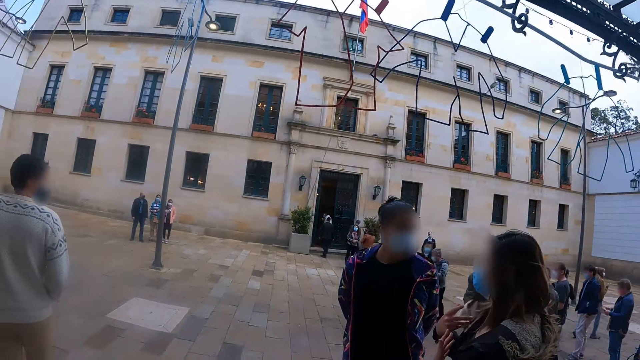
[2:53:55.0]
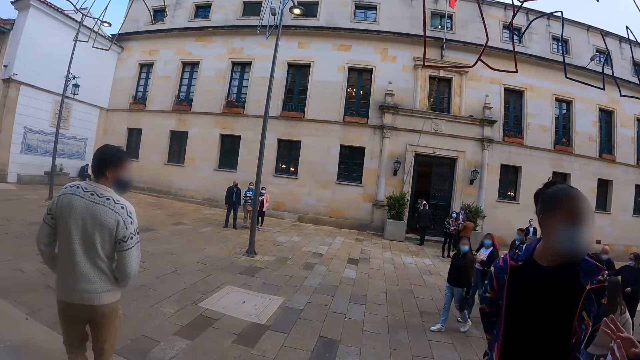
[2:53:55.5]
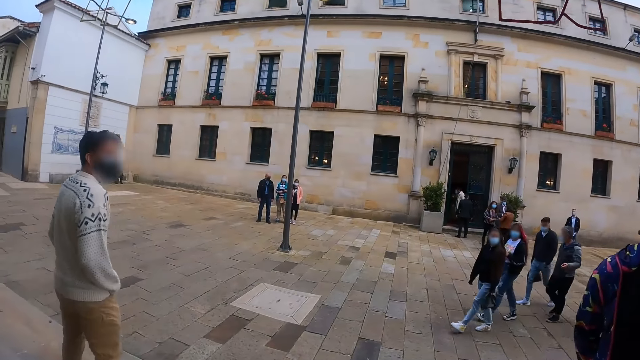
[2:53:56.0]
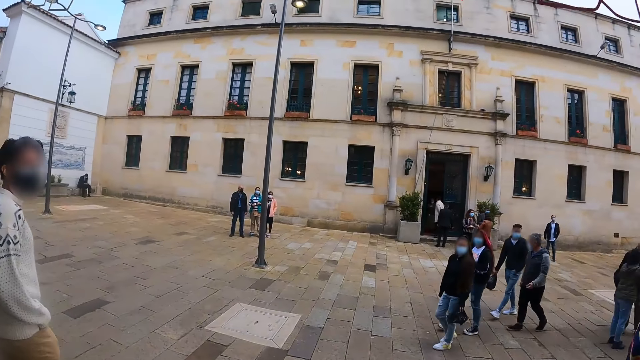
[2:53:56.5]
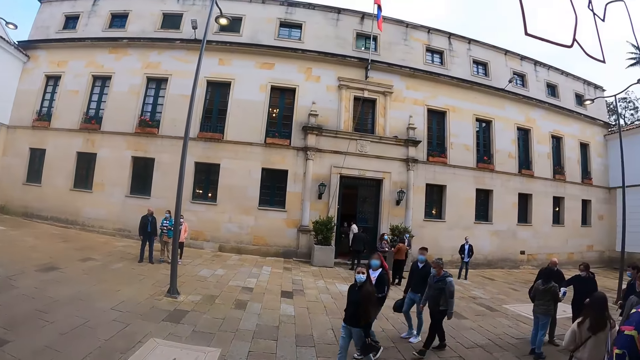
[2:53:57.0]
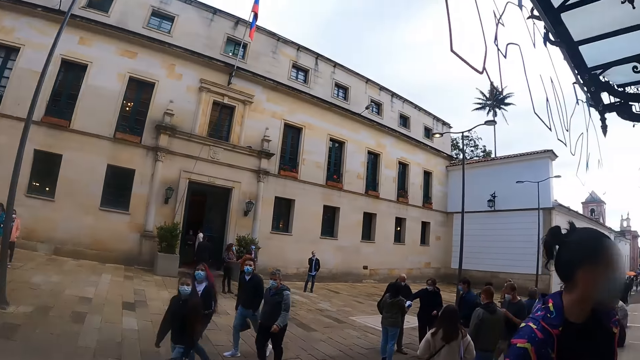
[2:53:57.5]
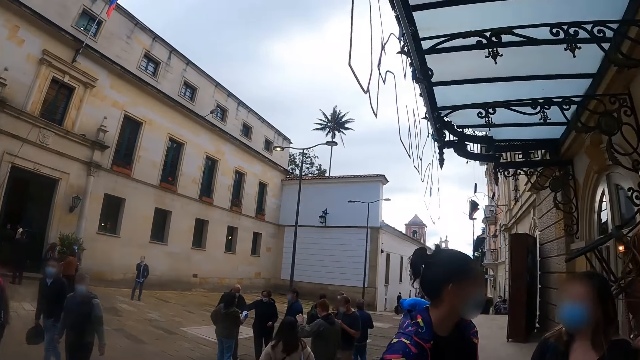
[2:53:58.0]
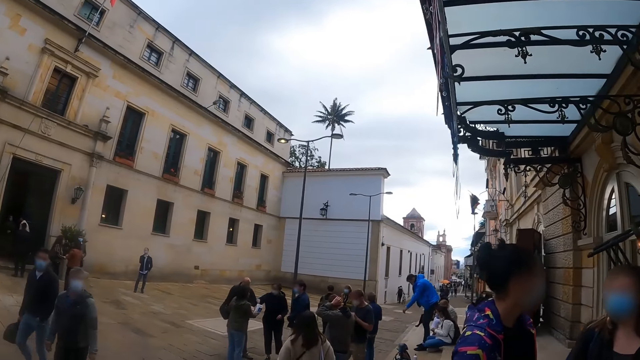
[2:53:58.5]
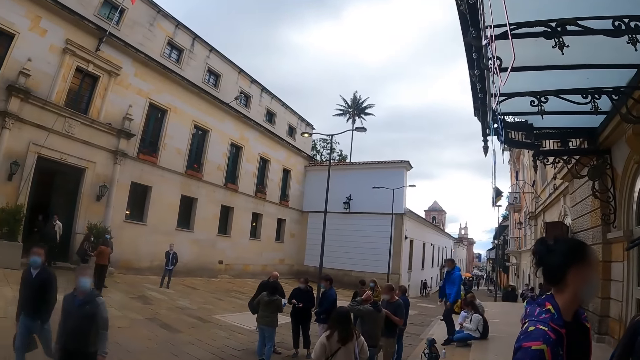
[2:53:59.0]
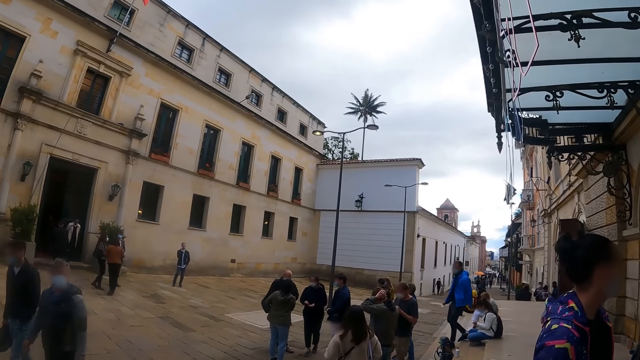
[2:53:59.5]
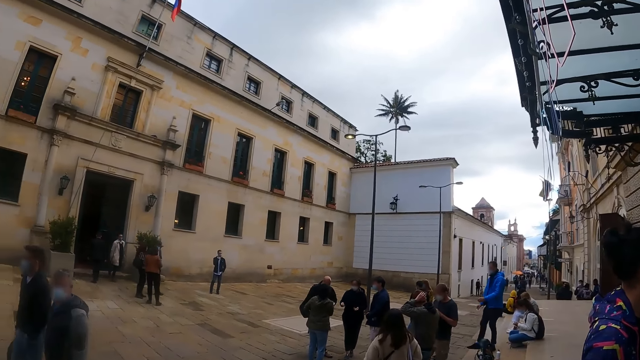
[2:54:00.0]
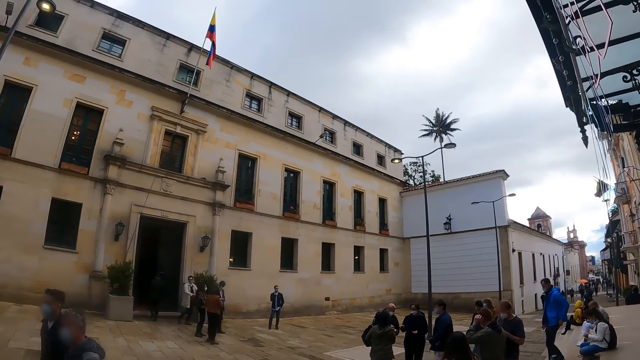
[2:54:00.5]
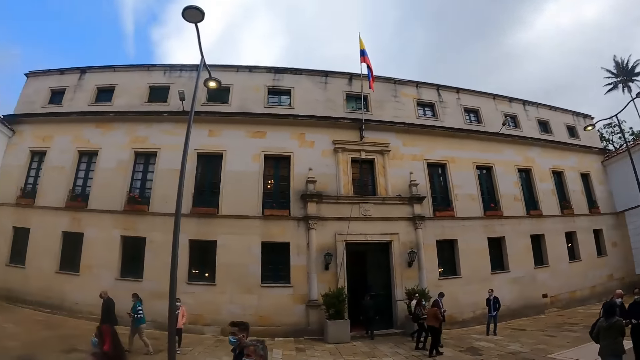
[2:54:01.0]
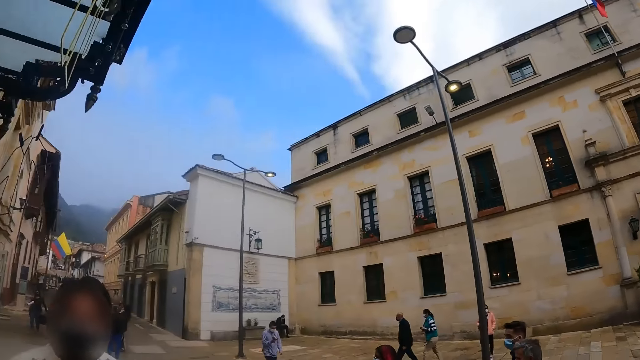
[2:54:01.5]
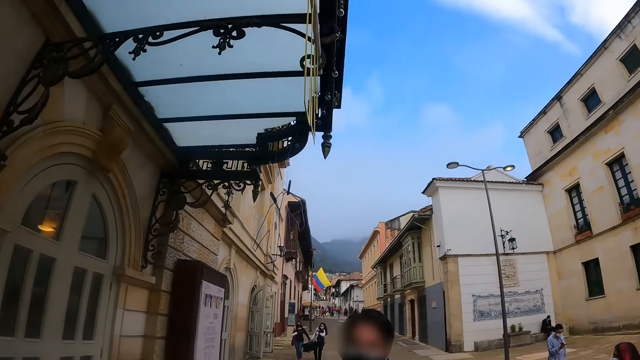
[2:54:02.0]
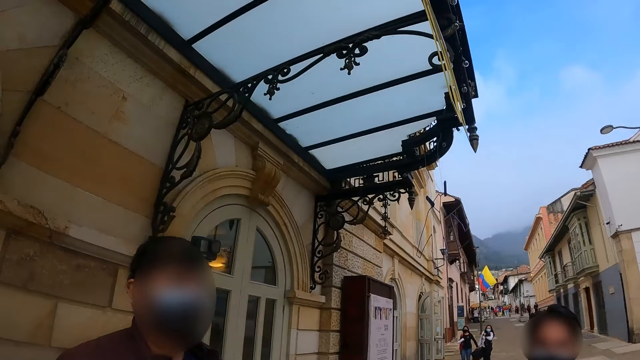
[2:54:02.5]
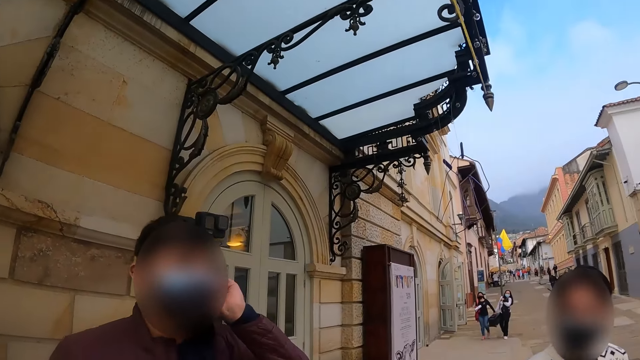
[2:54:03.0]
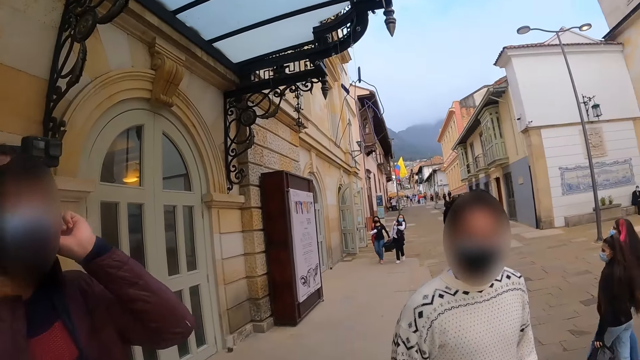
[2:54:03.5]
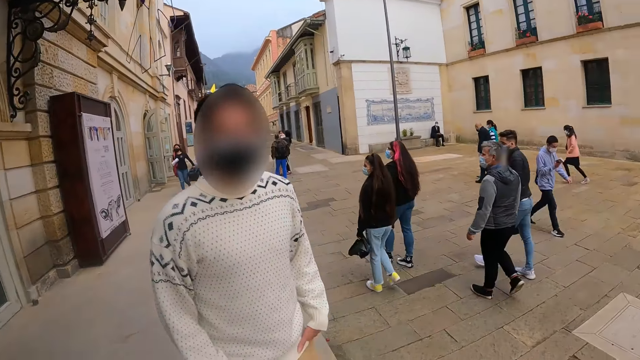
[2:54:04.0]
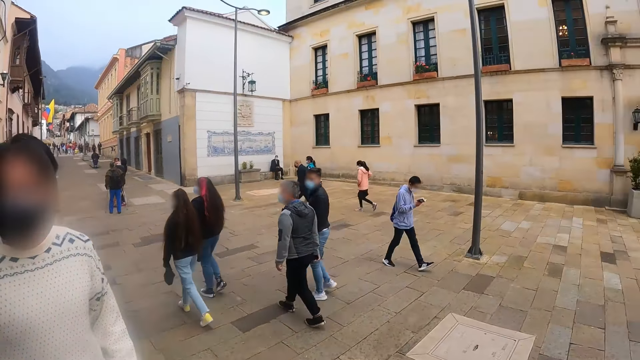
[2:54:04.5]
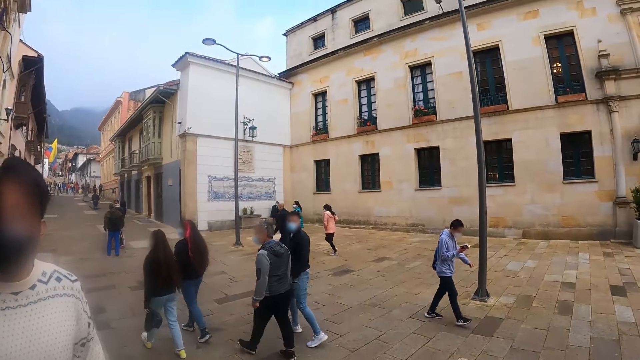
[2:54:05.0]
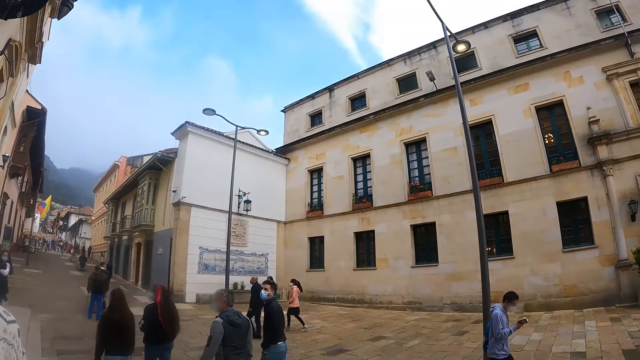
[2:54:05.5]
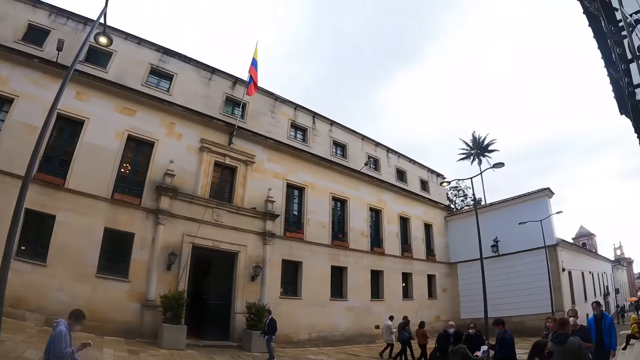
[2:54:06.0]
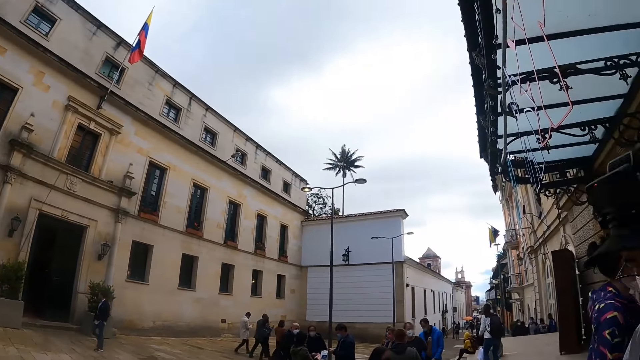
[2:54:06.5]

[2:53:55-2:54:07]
The camera wearer looks around the compound.

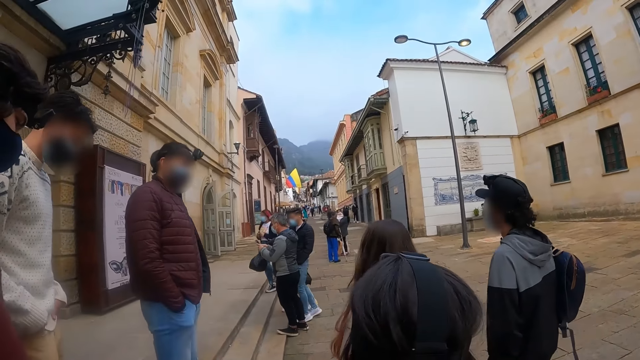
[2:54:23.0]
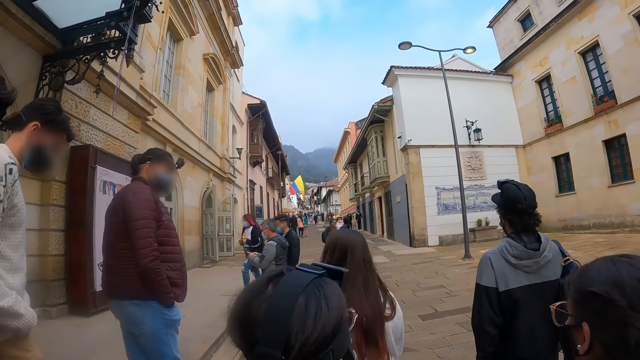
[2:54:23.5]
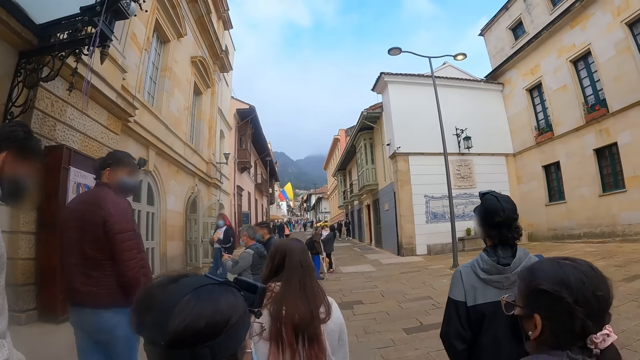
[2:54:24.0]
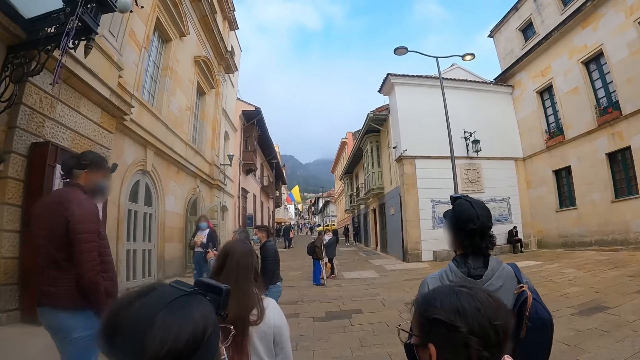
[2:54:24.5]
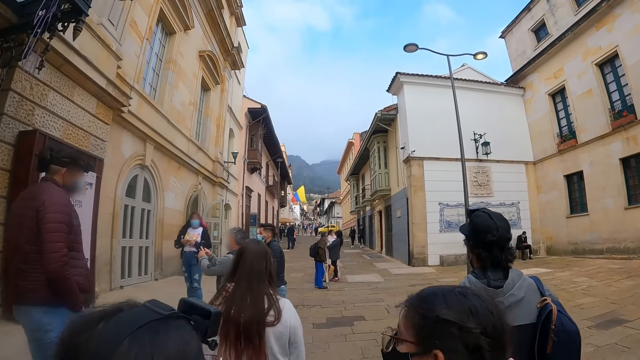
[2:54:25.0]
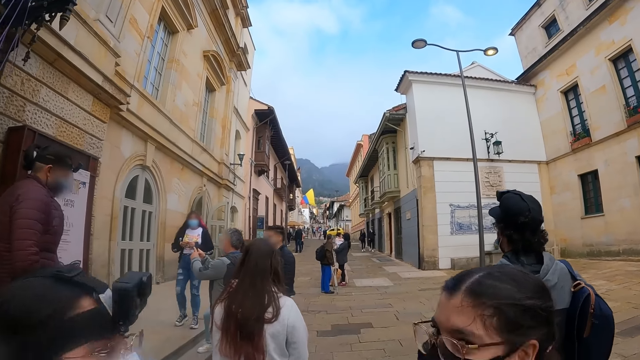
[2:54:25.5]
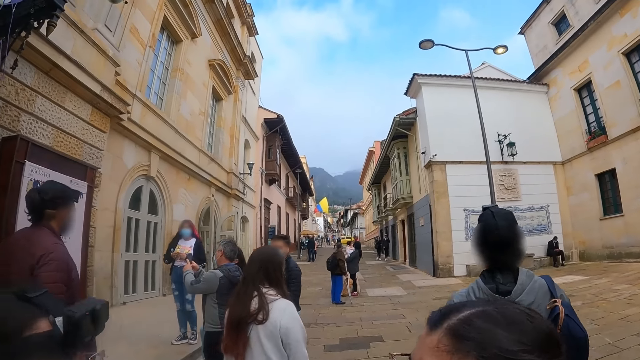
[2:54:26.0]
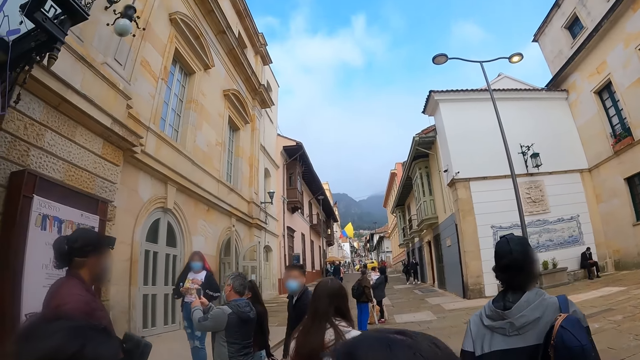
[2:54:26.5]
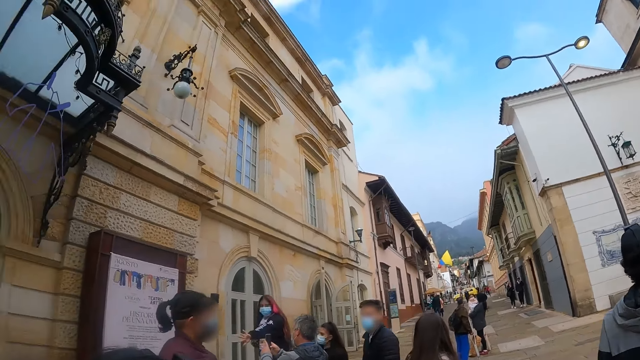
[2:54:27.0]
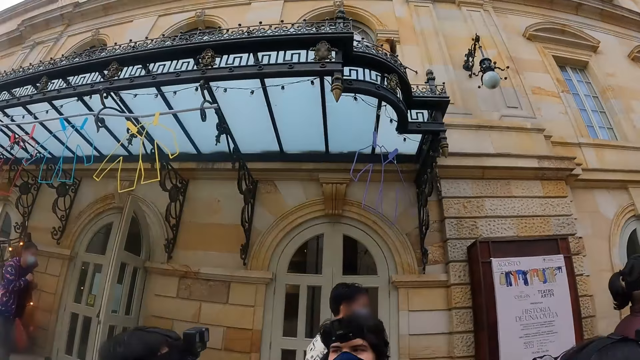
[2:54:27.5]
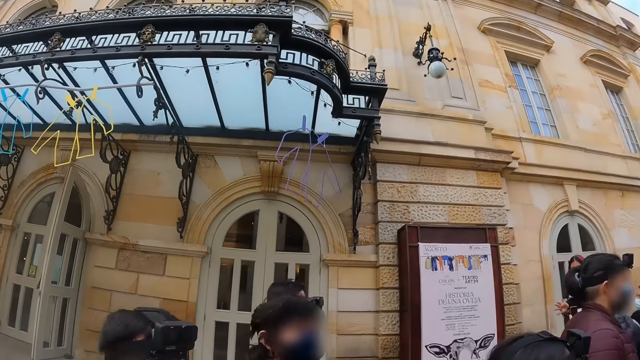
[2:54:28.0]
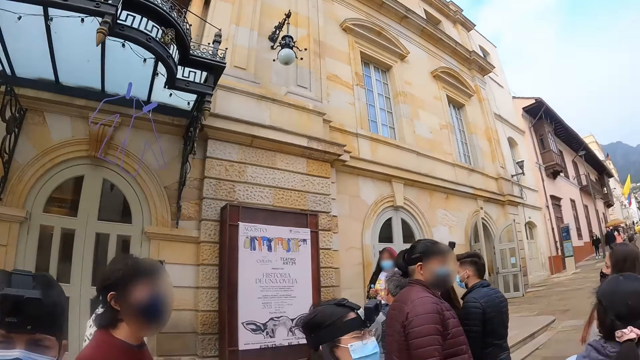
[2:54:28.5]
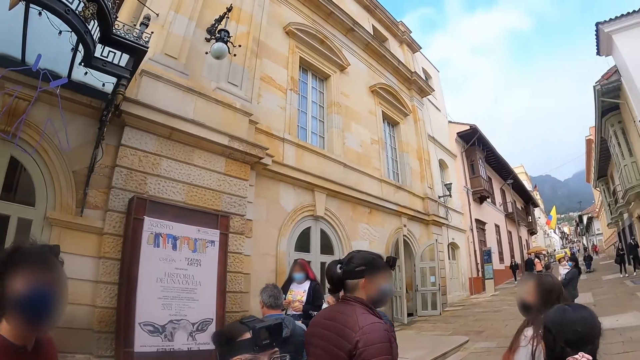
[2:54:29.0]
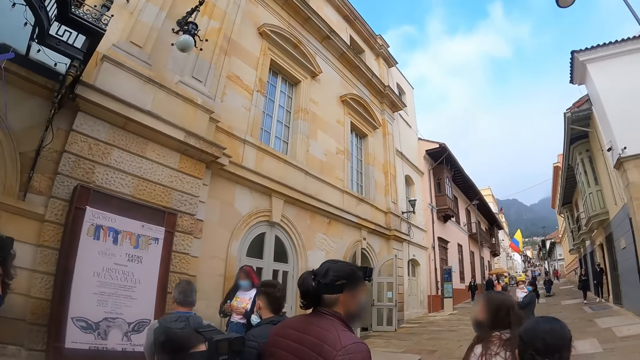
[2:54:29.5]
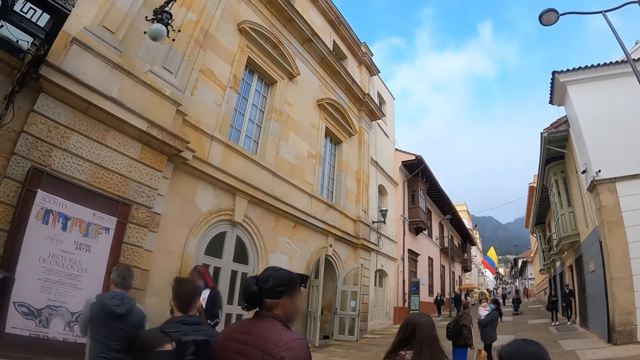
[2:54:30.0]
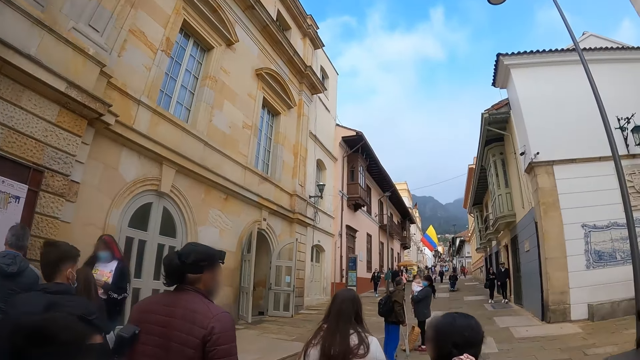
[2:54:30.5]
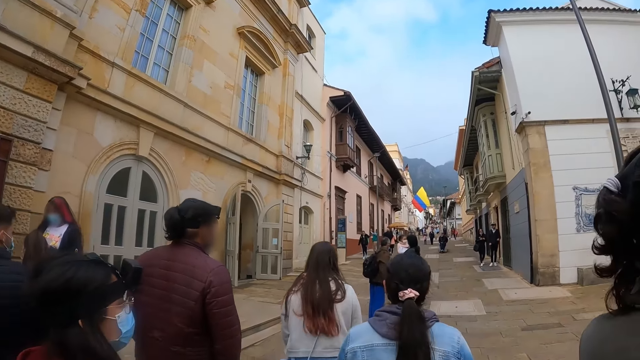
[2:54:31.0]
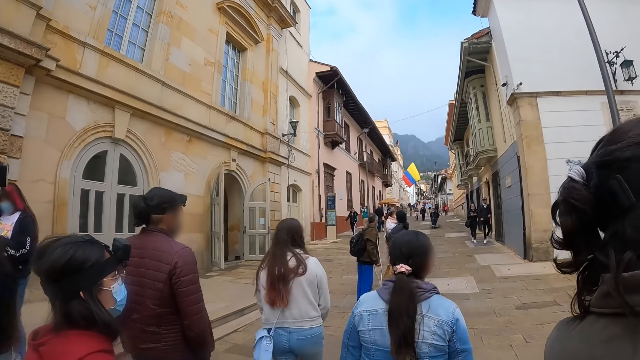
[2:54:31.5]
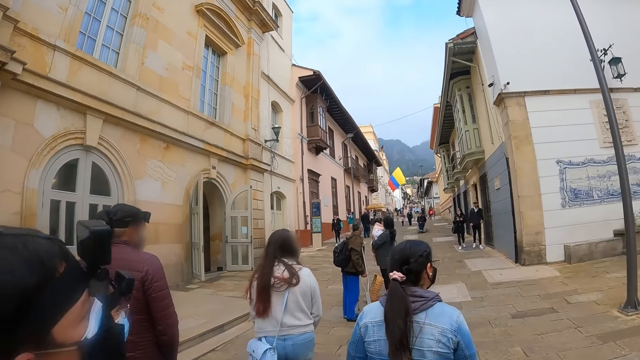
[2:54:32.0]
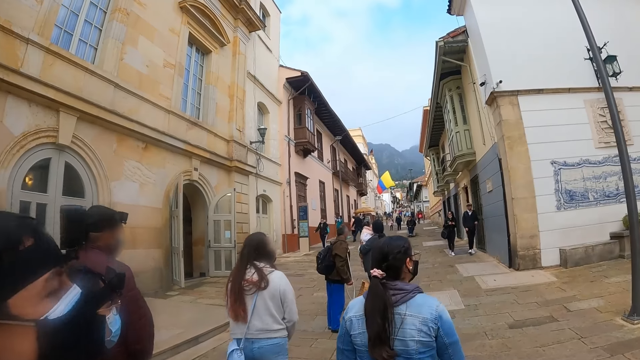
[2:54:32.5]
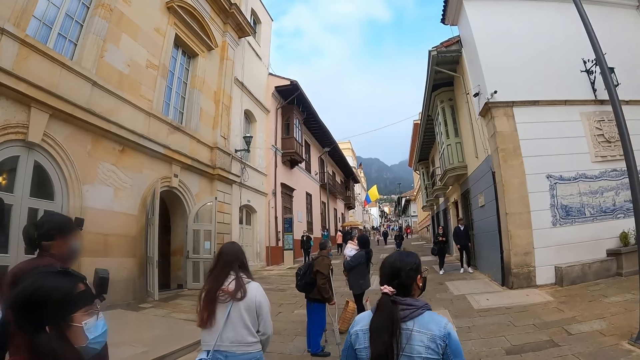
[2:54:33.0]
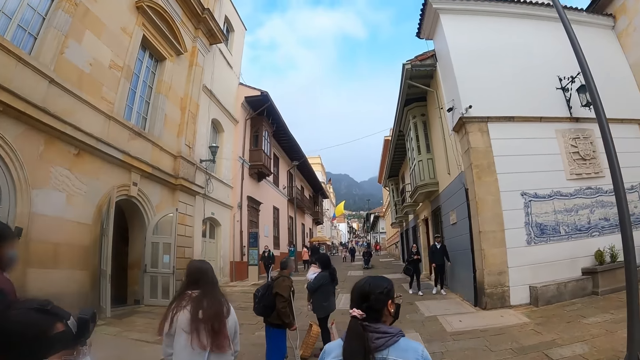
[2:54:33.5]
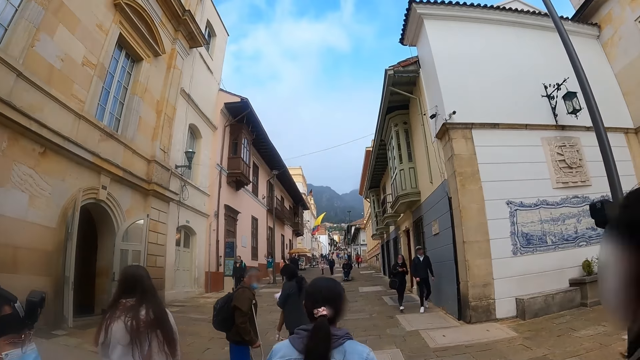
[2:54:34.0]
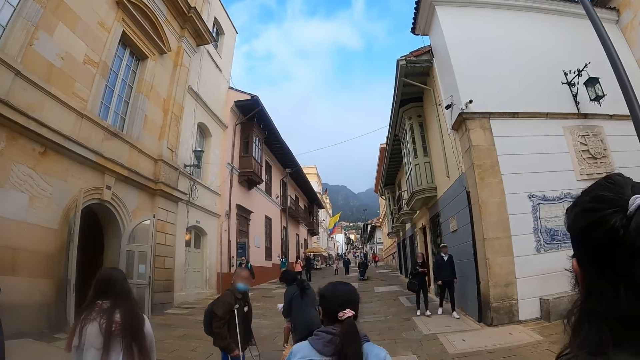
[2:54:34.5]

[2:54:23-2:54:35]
The camera wearer walks along the streets. They look around the streets. They walk along the streets.
